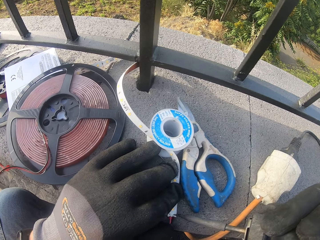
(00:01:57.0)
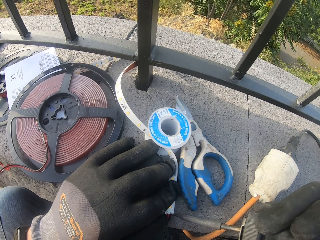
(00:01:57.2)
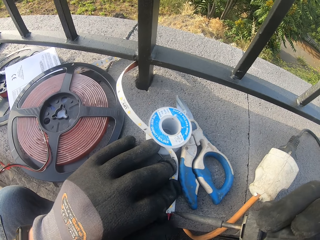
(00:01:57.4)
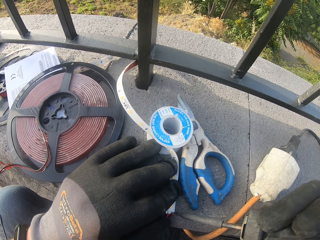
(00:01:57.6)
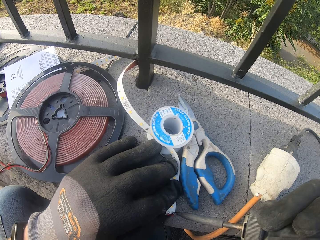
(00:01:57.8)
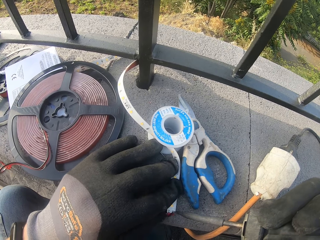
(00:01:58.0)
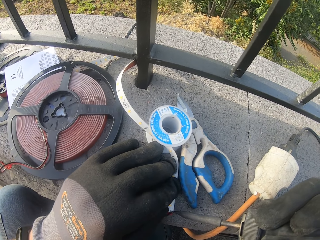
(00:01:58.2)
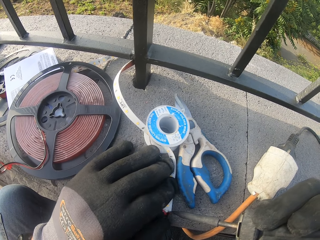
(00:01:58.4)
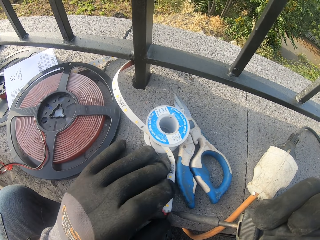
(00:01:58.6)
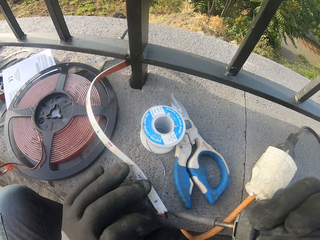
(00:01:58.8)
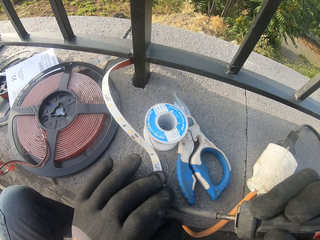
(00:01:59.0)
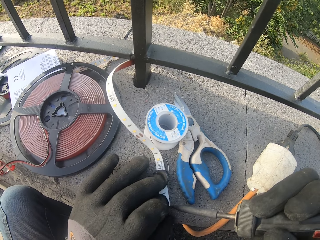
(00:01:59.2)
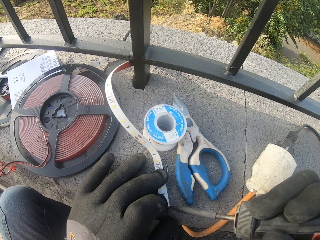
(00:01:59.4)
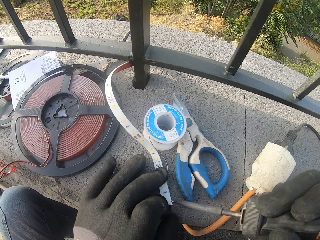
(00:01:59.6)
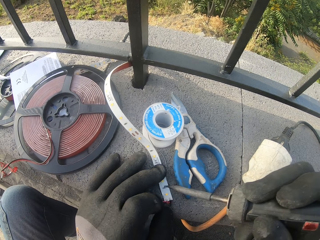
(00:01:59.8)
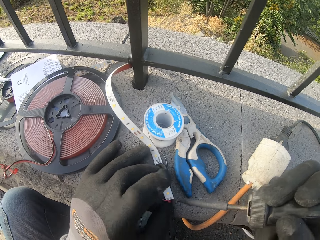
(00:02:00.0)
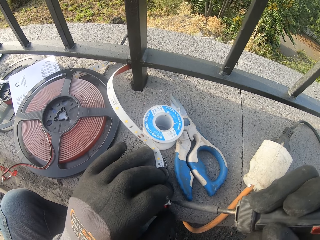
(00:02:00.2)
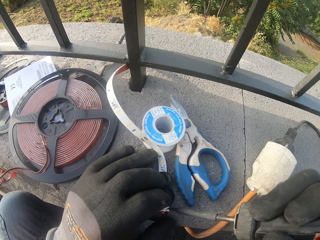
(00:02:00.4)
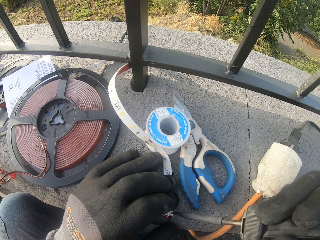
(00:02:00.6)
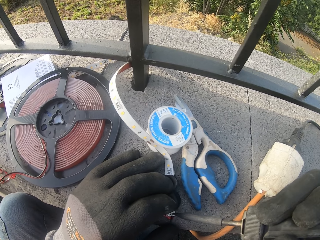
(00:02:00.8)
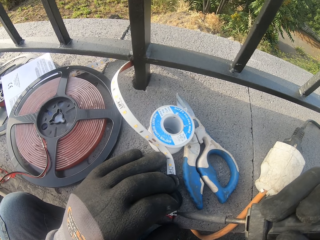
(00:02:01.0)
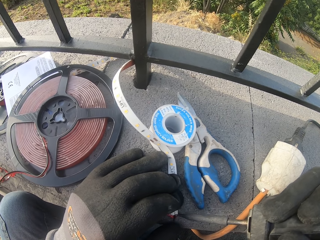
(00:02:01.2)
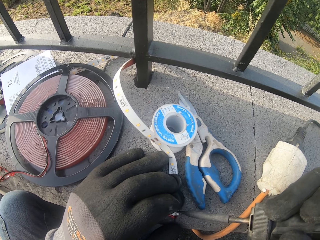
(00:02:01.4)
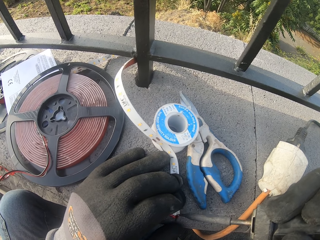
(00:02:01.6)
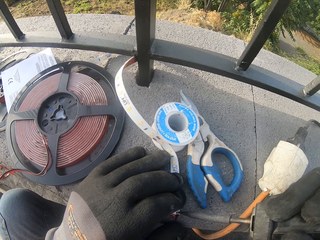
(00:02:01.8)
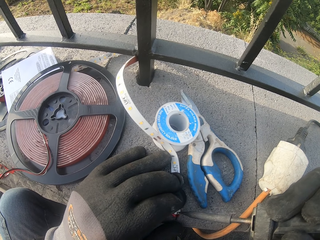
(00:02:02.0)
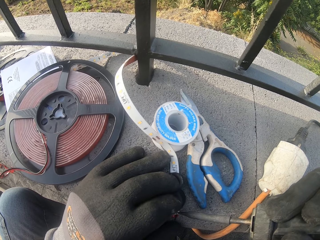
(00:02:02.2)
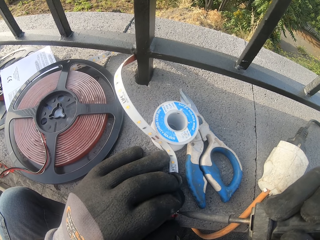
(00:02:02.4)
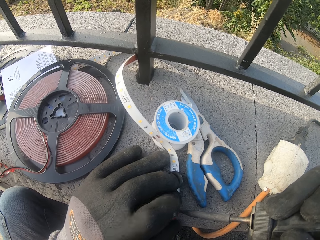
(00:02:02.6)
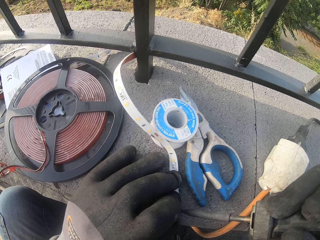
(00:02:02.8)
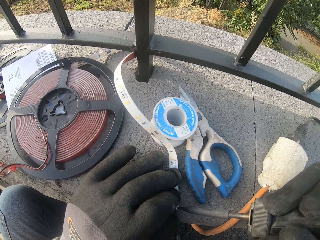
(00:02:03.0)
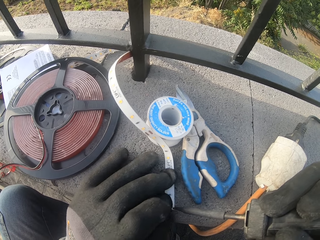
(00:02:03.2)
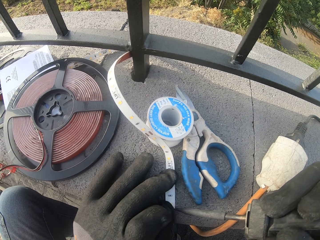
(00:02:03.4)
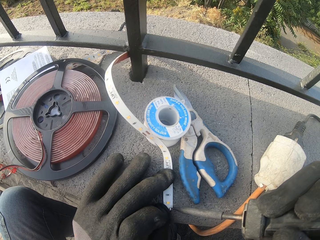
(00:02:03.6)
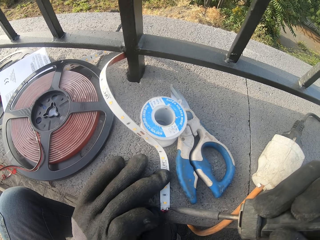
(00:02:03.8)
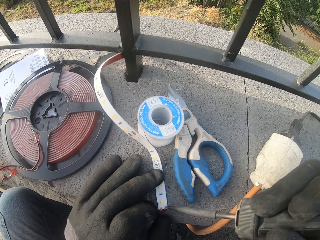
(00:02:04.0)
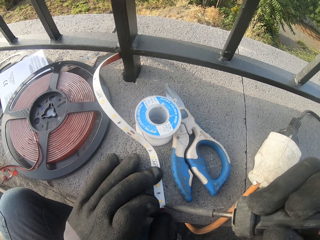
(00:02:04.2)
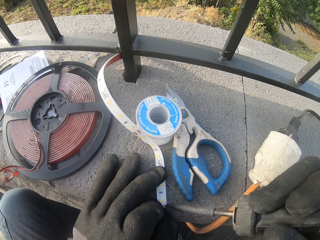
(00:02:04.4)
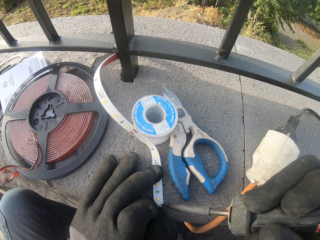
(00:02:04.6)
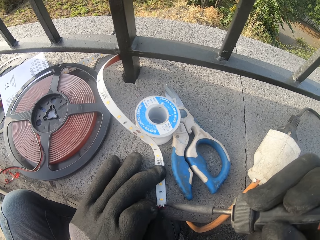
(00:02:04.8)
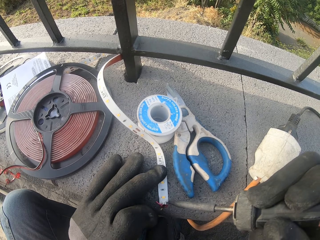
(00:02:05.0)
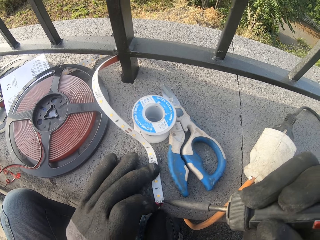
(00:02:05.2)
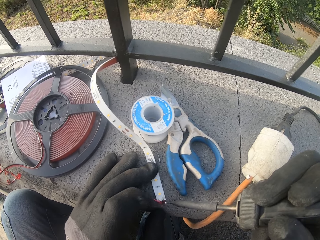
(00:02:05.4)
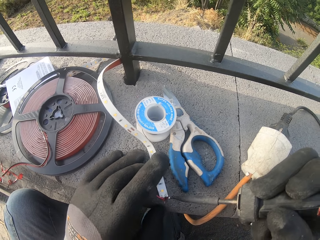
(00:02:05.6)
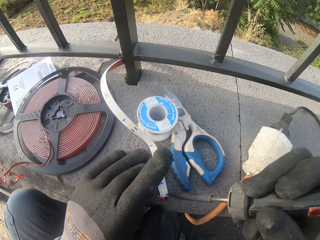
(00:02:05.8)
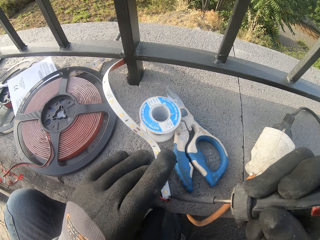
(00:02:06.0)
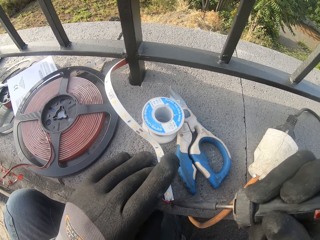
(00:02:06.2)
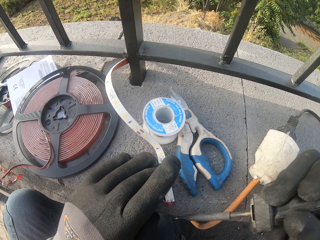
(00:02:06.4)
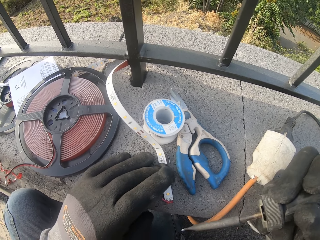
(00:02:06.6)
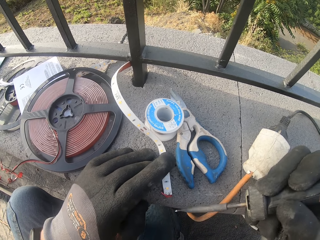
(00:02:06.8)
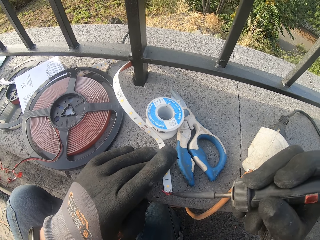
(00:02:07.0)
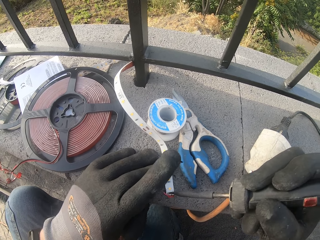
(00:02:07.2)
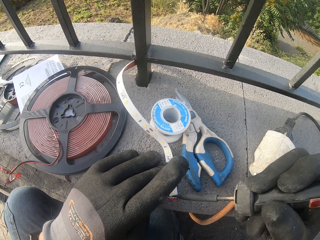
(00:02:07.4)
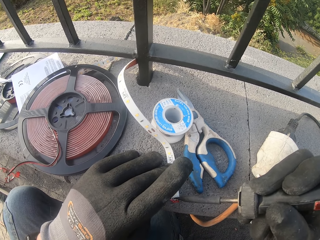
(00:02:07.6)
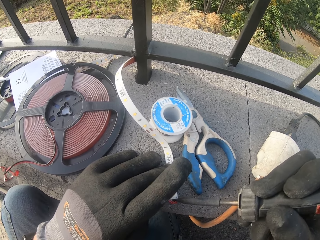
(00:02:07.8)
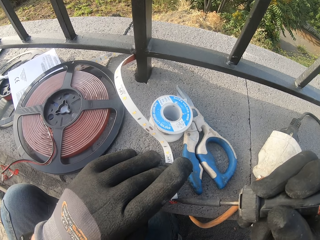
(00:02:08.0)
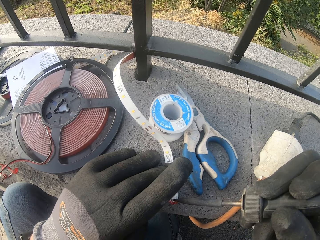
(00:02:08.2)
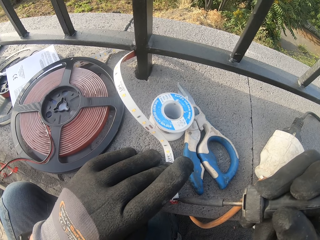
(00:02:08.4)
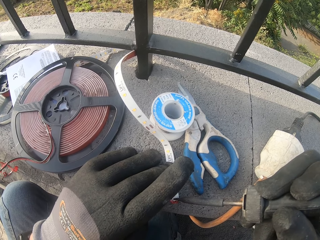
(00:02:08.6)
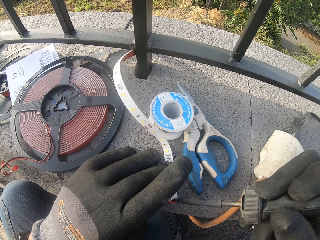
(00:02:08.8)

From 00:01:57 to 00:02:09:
The camera wearer removes something with the wire cable.

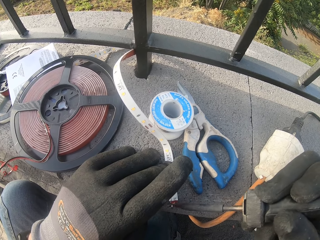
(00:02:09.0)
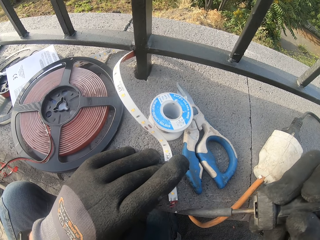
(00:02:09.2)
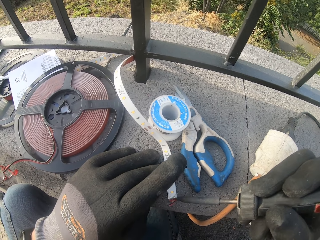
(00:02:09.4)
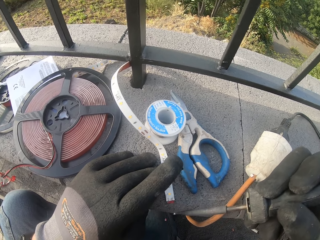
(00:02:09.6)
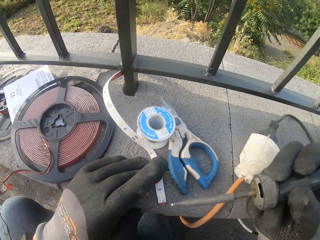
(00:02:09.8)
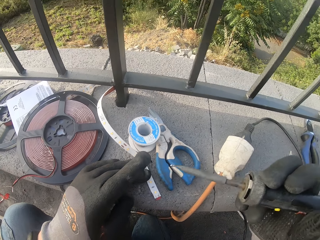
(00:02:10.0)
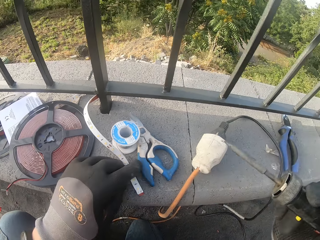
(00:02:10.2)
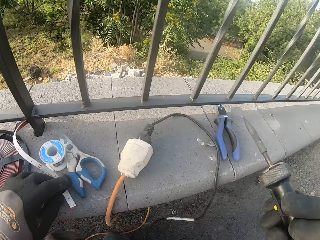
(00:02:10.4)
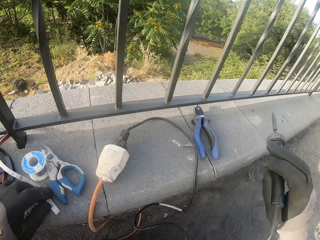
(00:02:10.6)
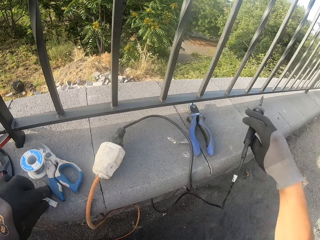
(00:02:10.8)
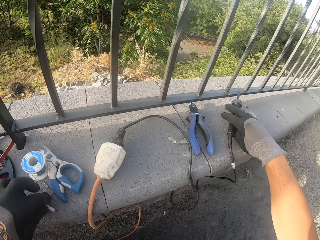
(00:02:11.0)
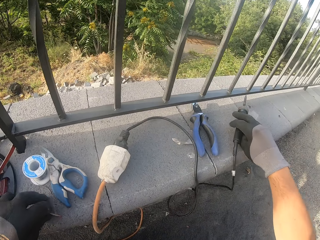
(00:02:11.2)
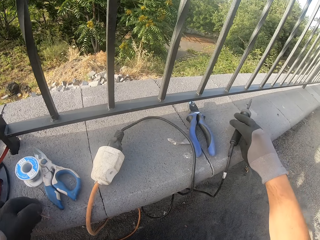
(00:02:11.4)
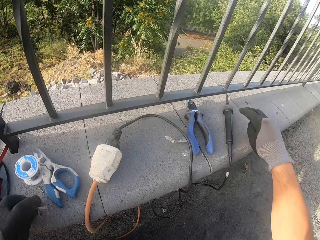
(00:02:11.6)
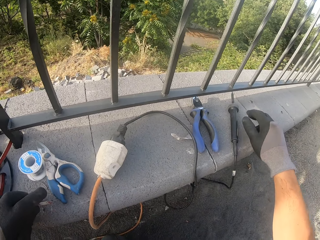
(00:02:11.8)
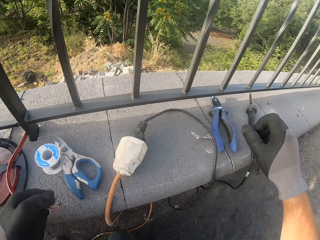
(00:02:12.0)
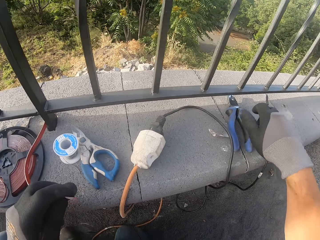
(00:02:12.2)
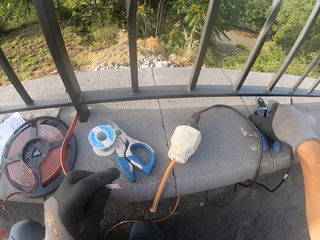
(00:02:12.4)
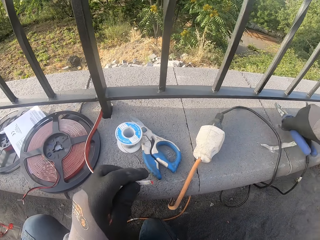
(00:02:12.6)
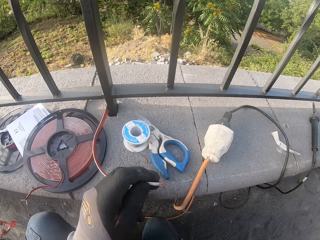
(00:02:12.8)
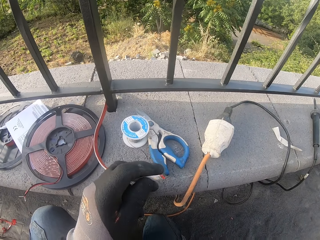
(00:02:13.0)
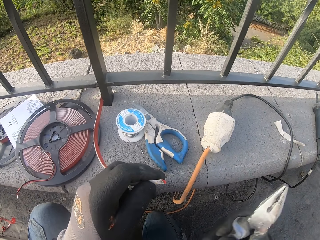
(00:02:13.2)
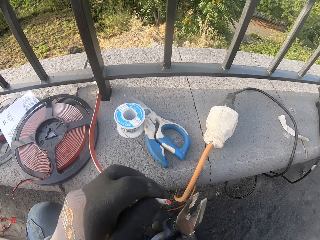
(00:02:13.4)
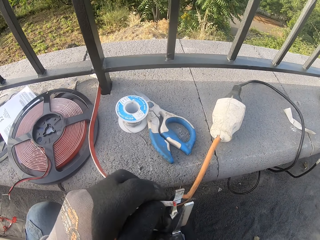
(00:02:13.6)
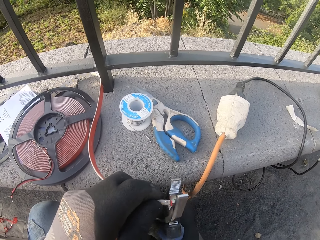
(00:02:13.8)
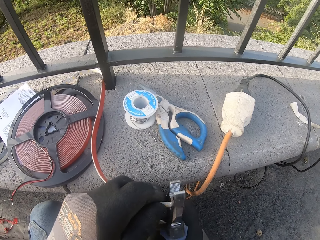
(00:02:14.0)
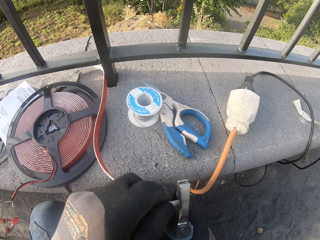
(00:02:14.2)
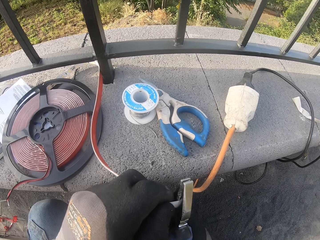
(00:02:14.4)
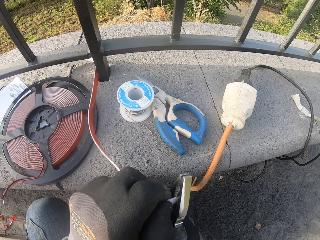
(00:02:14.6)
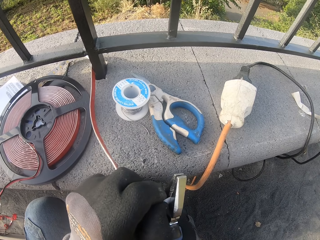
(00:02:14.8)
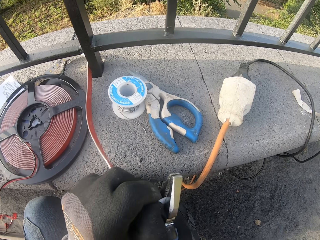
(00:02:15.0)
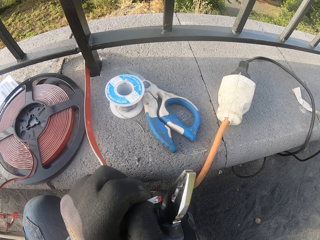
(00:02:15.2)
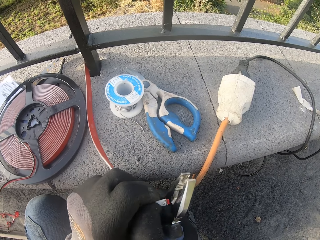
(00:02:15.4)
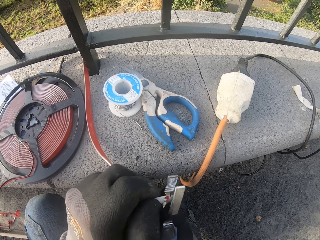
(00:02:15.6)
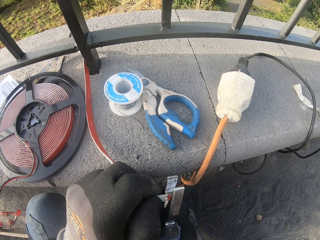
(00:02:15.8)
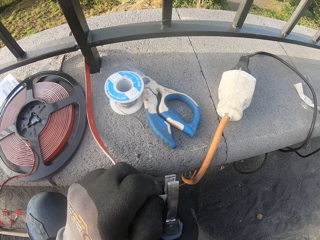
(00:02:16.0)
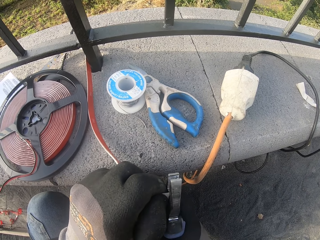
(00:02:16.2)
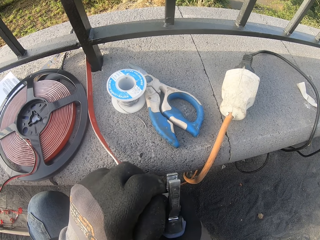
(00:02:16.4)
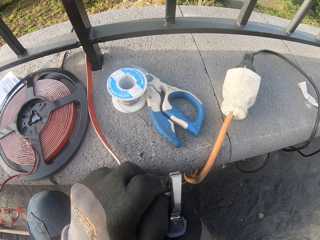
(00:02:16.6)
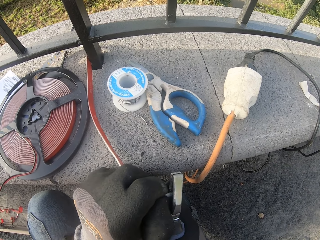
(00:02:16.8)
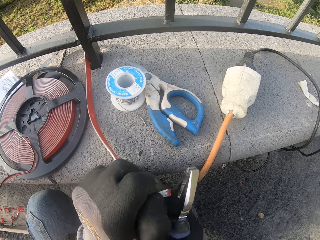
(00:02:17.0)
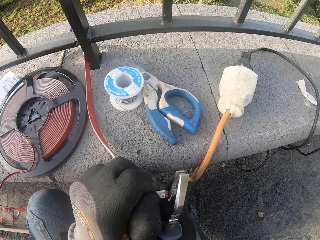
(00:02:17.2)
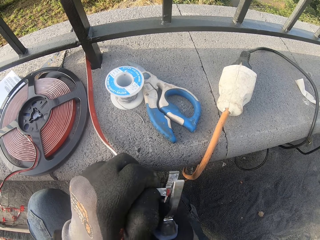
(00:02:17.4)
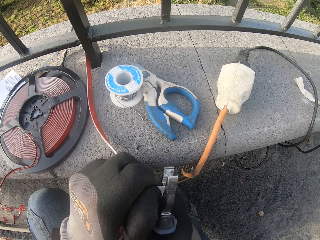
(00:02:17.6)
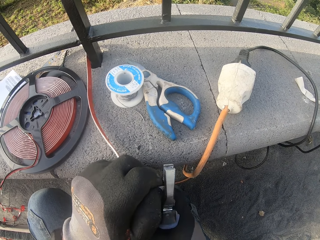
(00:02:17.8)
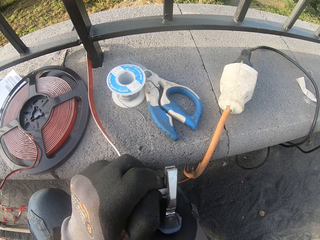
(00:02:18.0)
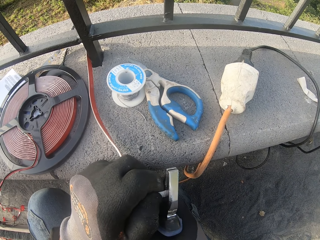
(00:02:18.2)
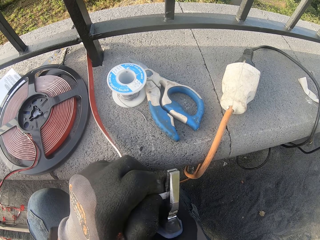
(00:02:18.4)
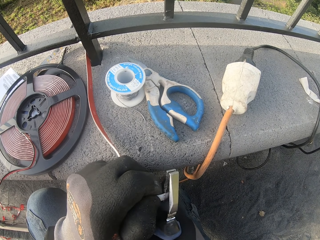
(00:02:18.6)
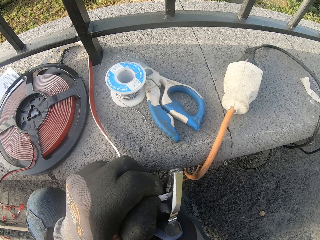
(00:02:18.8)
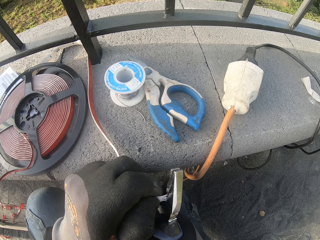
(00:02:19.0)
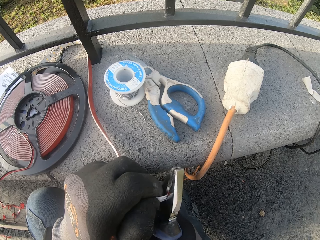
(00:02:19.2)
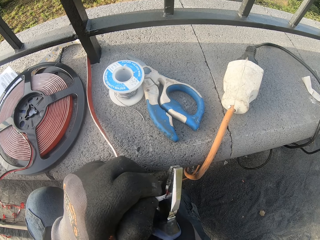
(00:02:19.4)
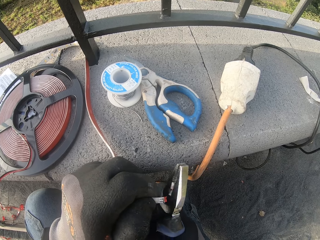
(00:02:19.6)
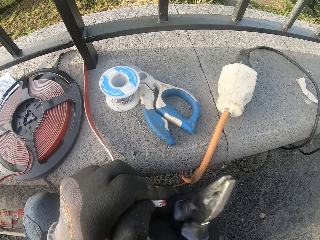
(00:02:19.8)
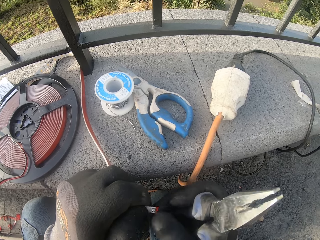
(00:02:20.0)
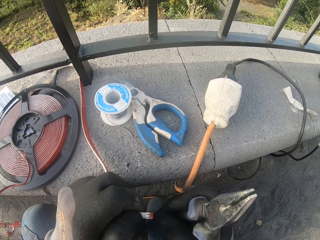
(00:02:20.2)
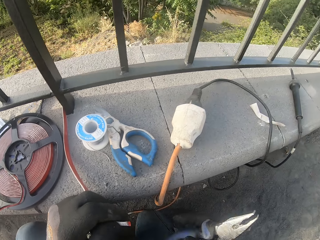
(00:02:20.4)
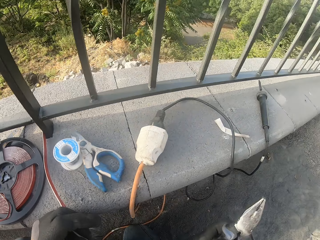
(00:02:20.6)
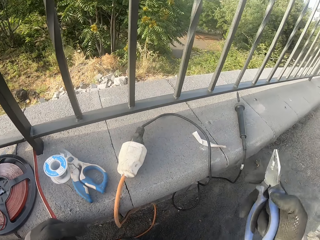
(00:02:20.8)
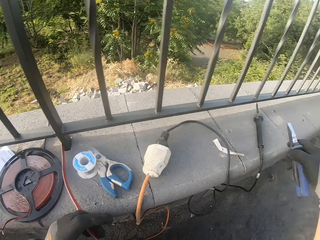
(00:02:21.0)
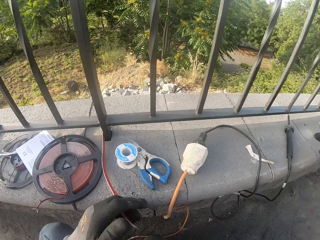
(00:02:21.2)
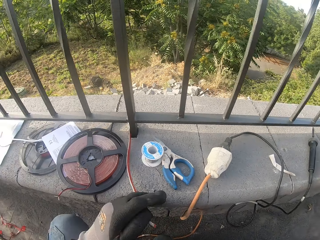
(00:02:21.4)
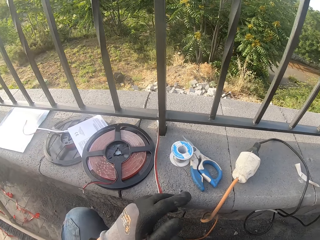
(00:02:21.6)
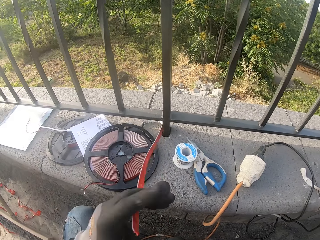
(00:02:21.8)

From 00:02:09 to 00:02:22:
The camera wearer puts the wire cable down. They cut the LED with a plier.
